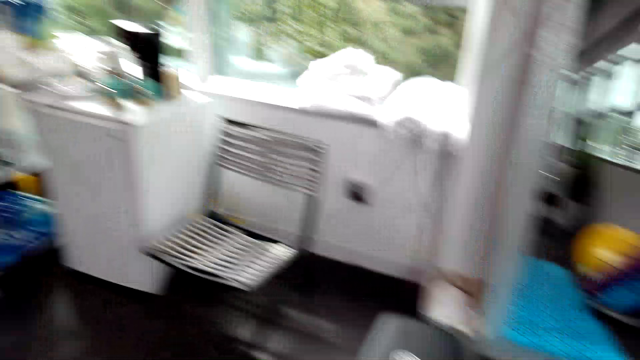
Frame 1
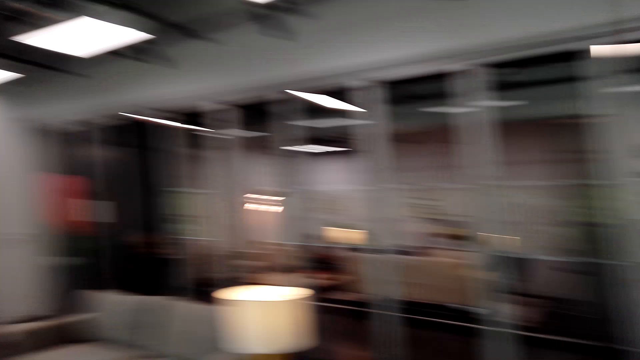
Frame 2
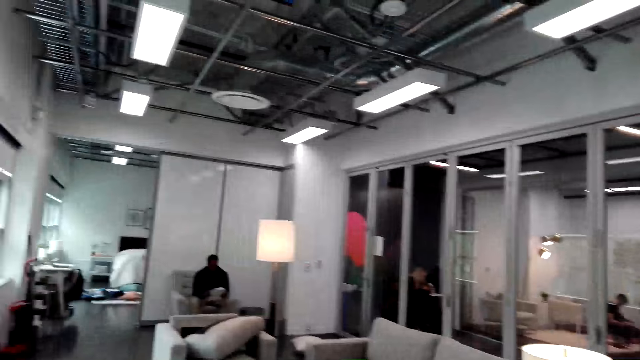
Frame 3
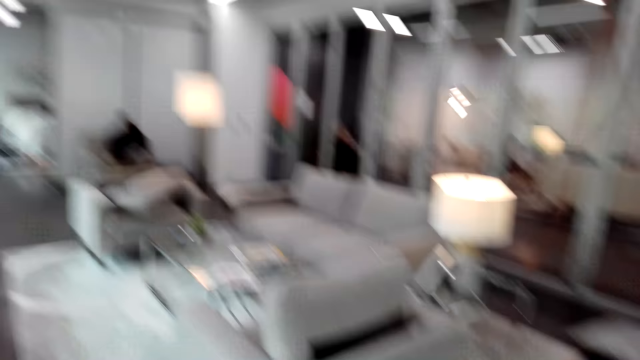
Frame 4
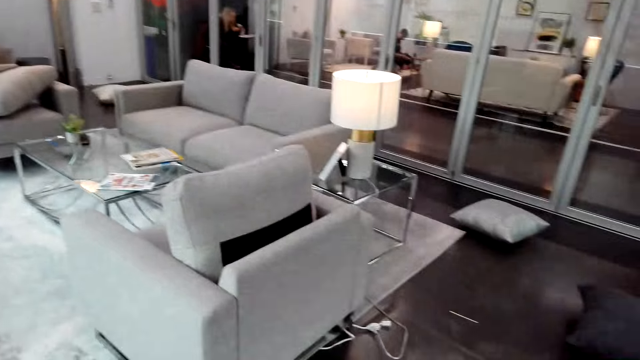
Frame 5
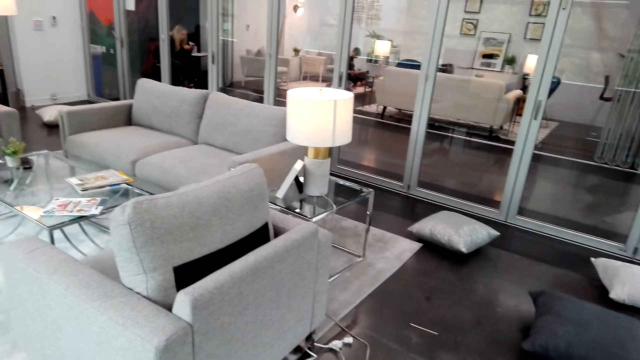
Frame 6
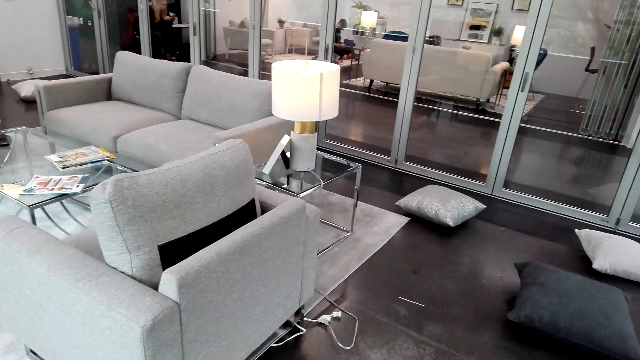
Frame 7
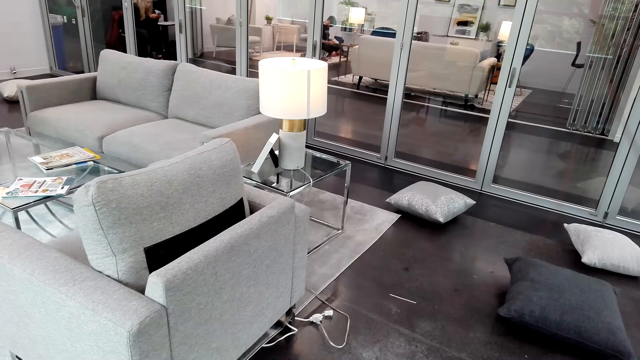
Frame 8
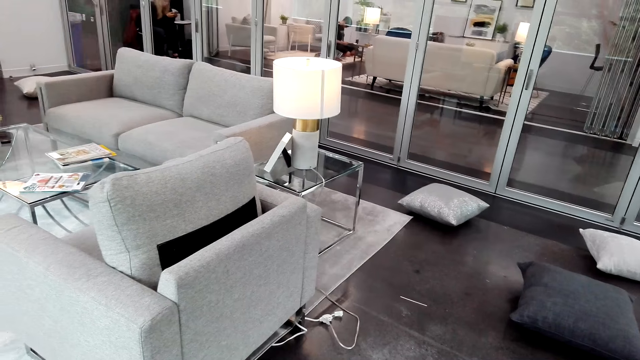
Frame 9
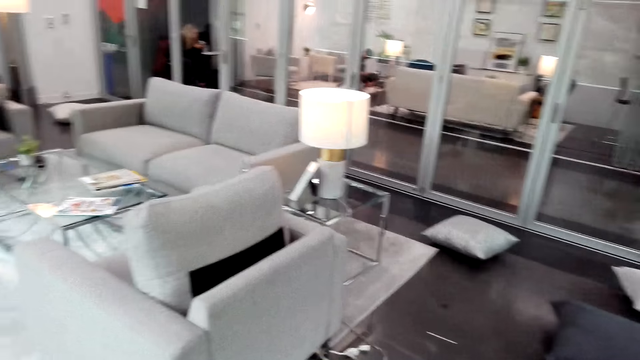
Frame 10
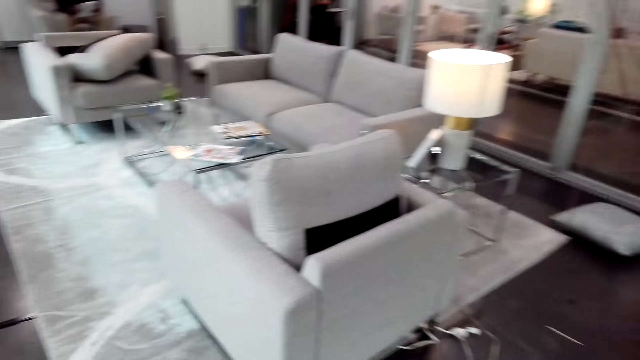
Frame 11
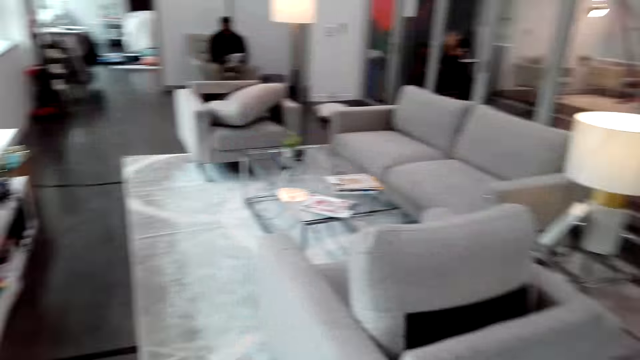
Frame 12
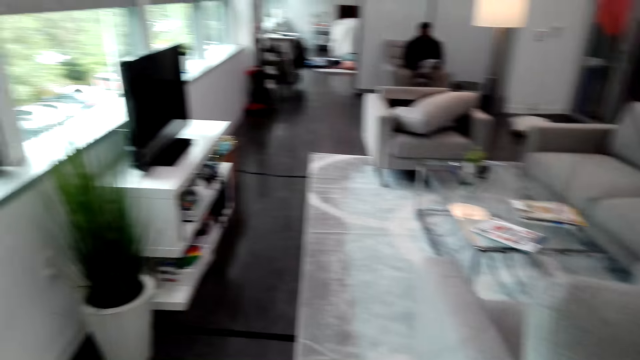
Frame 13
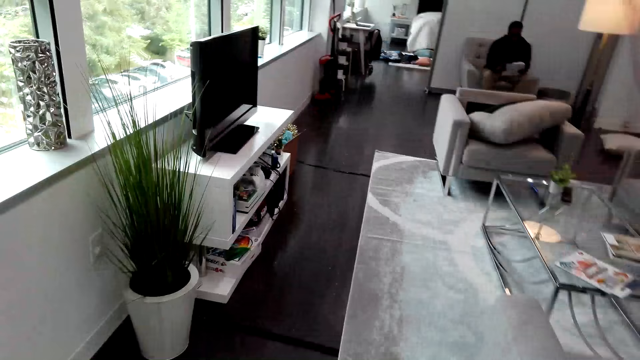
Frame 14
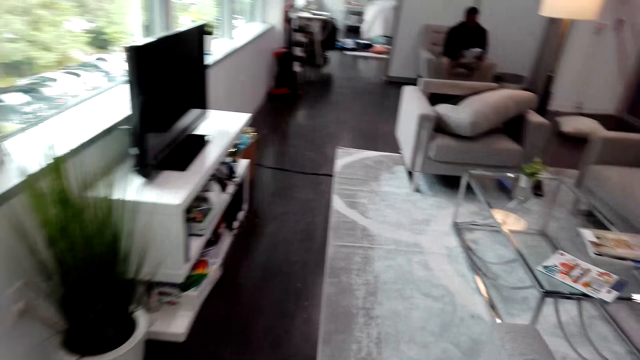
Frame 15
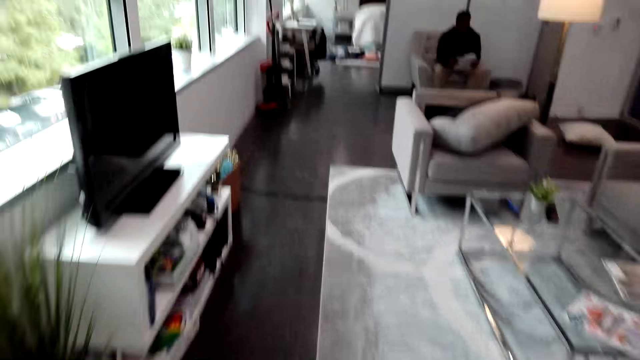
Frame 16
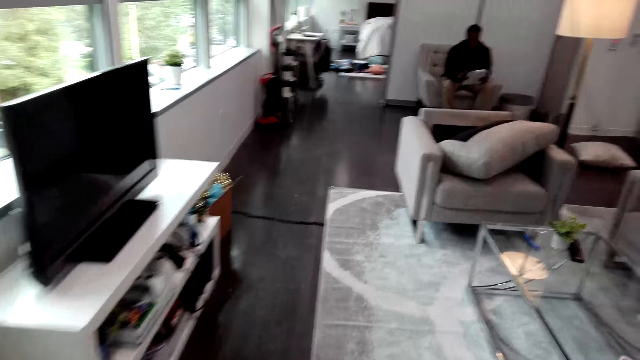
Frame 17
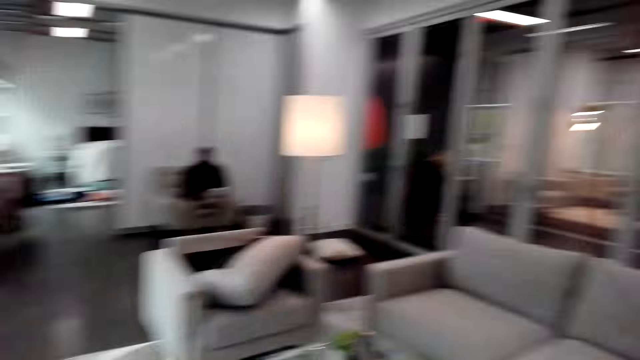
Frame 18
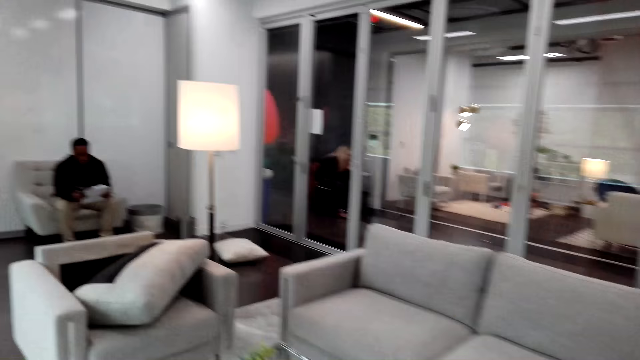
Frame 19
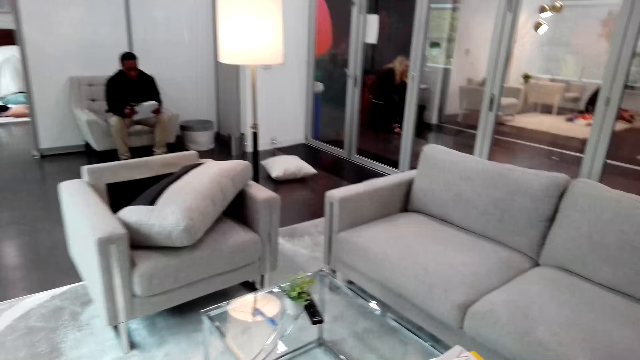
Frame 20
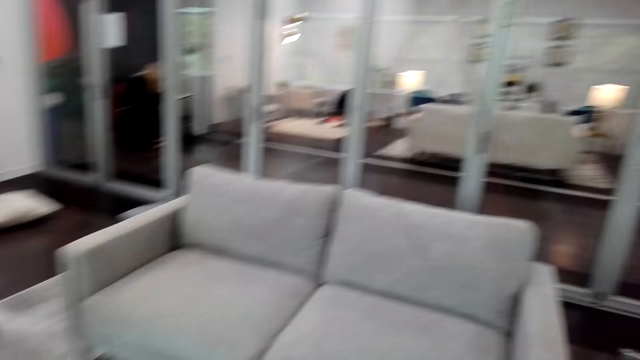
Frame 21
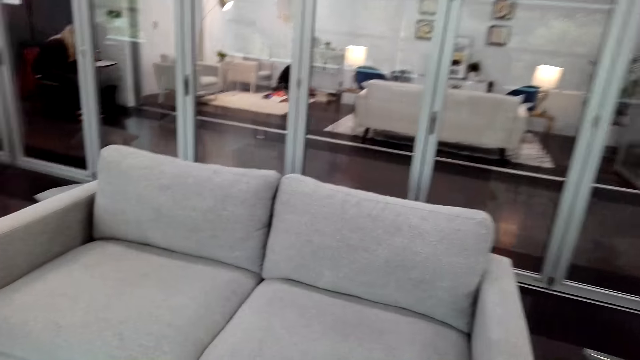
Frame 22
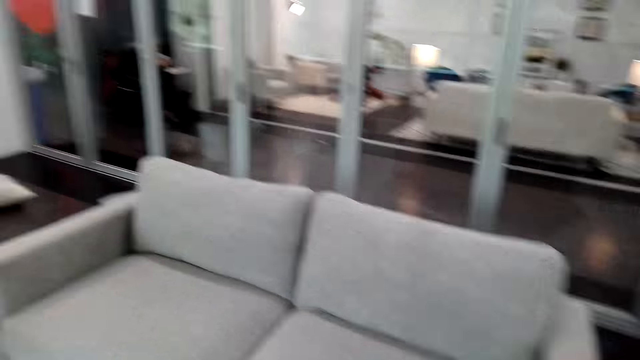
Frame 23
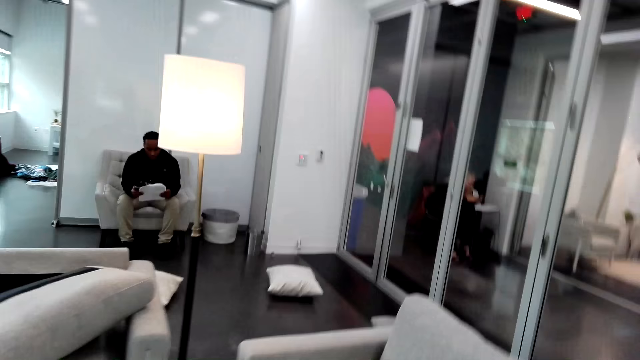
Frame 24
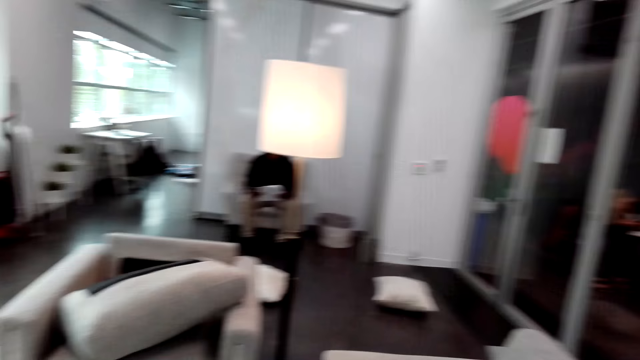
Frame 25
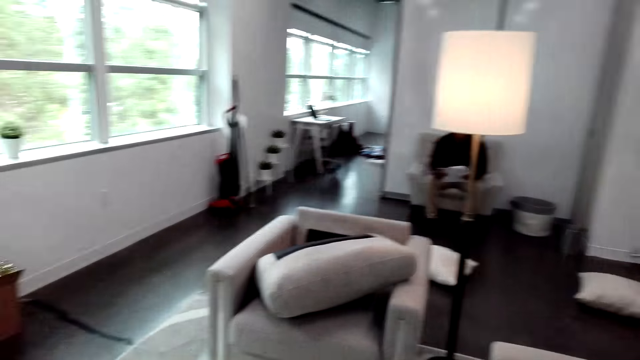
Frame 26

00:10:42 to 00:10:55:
A person talks to the camera wearer. The camera wearer walks in the room. They walk around.

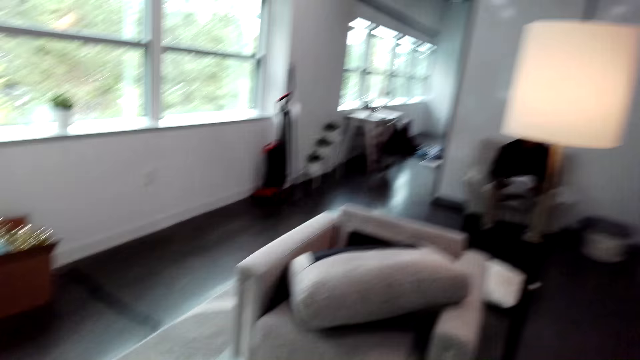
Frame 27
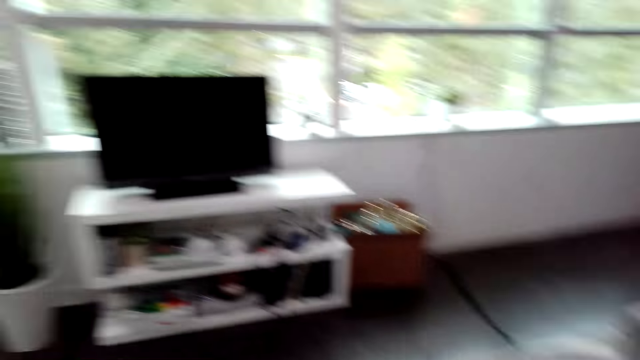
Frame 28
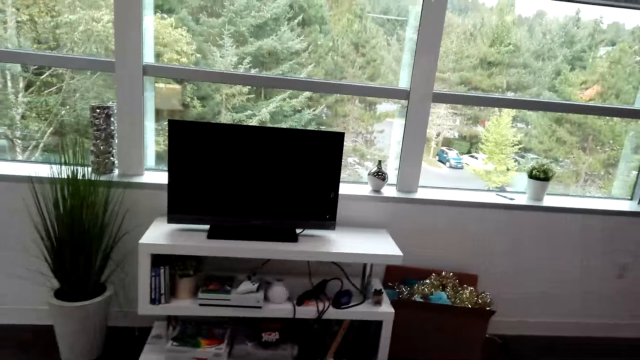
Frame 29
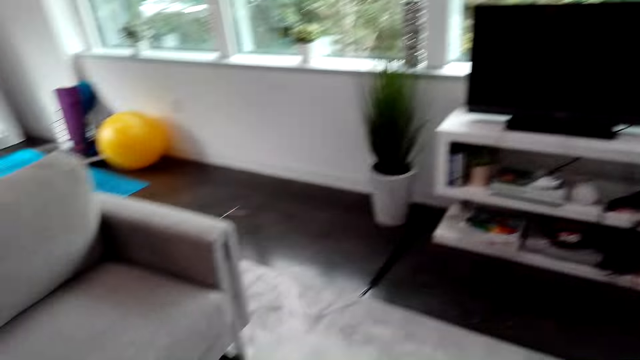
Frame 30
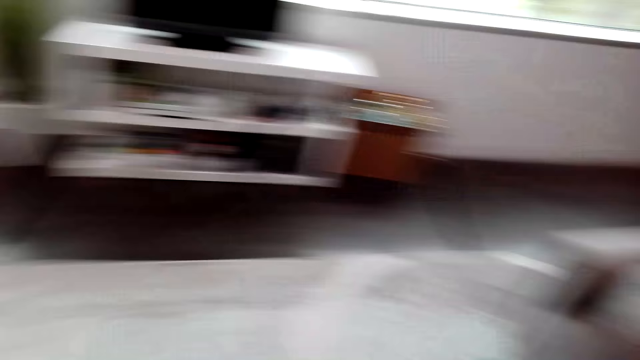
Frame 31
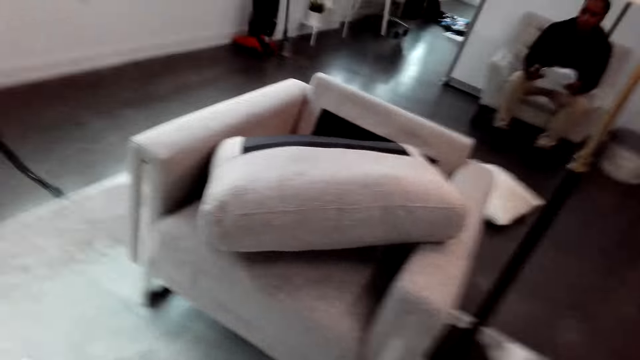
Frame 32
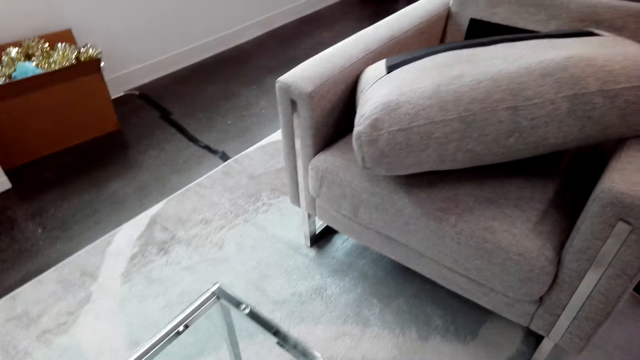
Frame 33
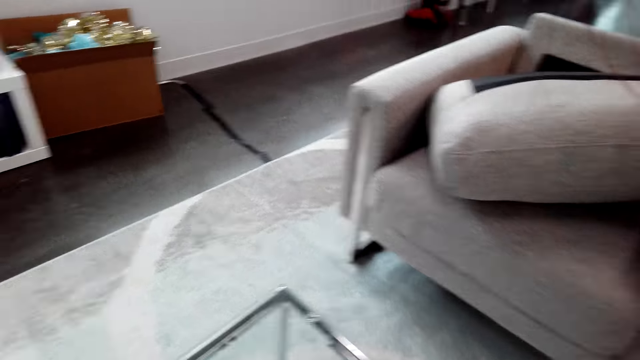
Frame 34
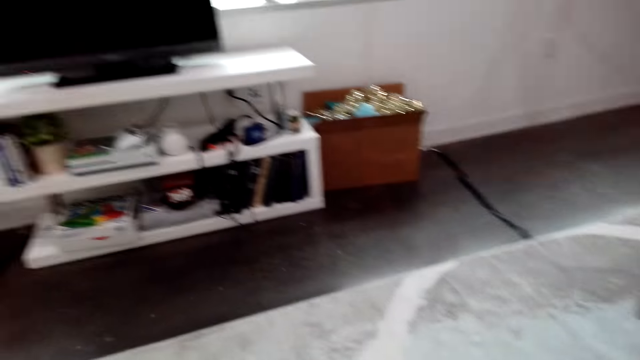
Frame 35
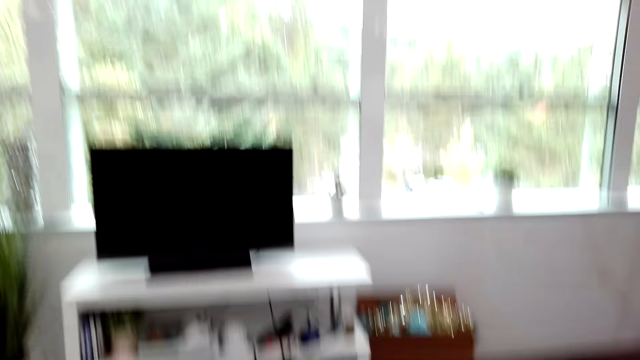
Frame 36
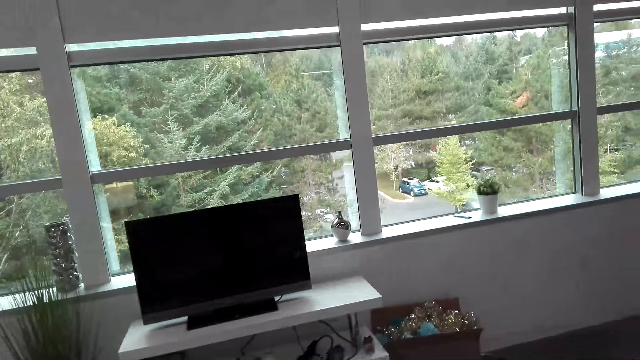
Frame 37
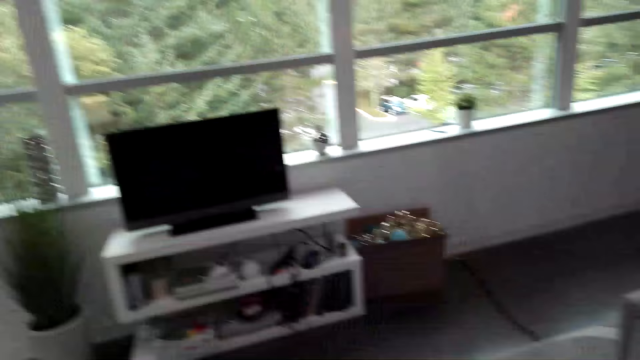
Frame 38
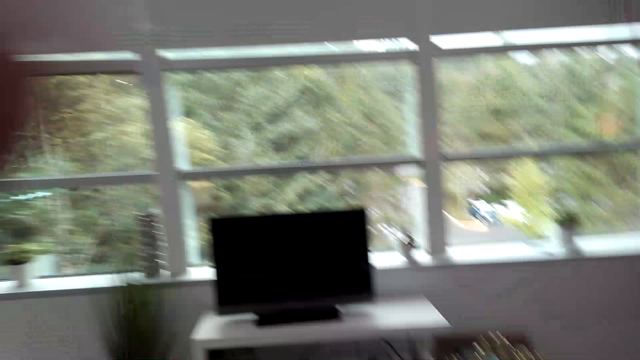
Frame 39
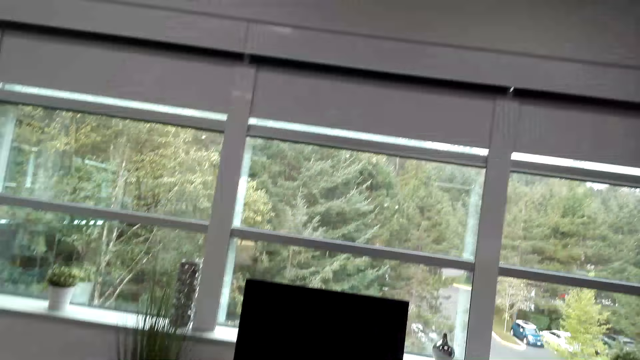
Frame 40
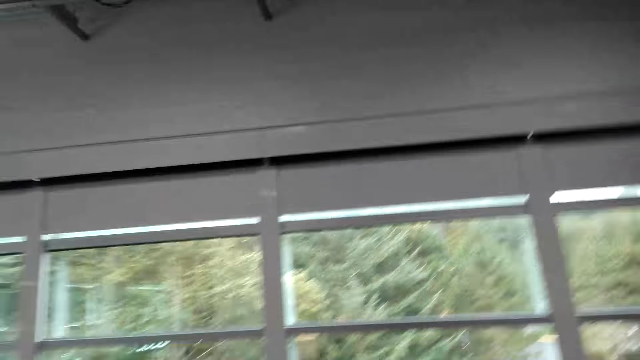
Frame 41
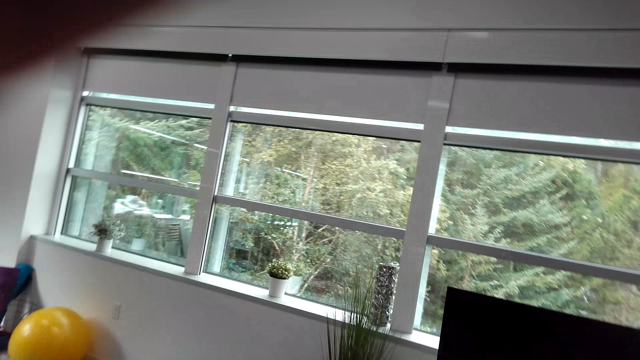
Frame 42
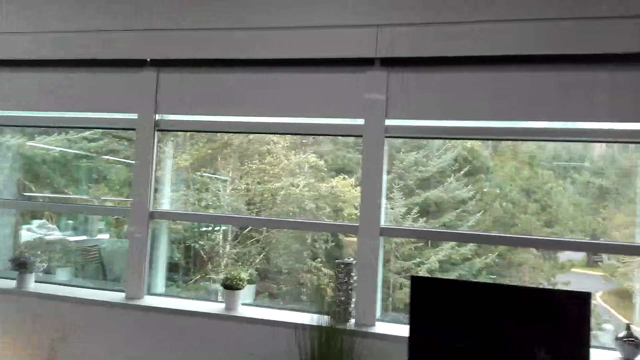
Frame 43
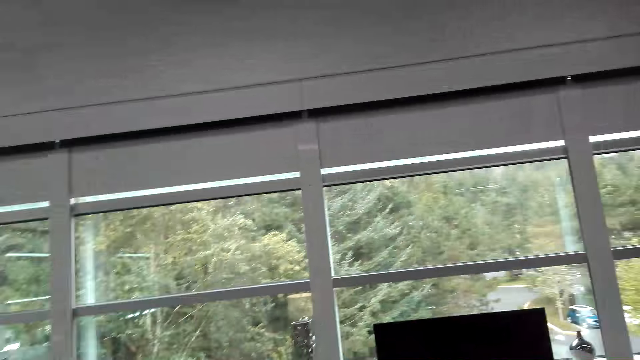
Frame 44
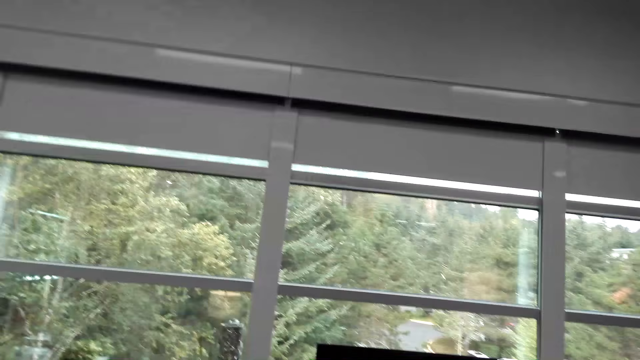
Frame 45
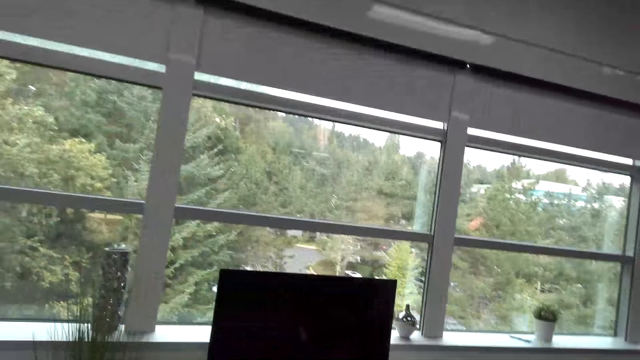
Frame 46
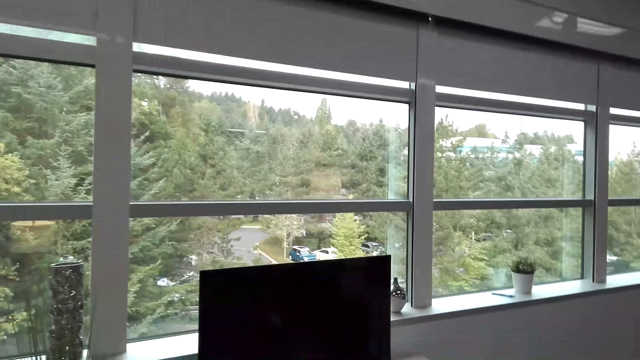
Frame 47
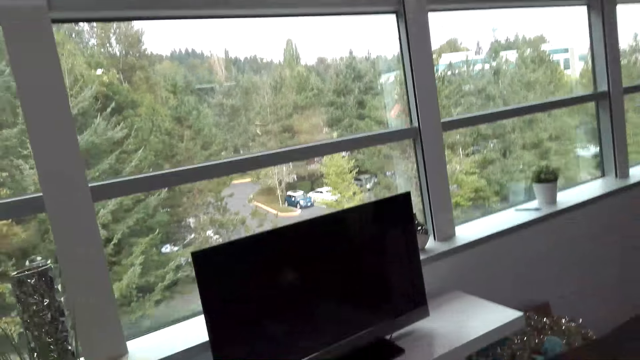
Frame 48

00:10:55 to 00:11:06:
The camera wearer looks around. She touches her head with her hand.
